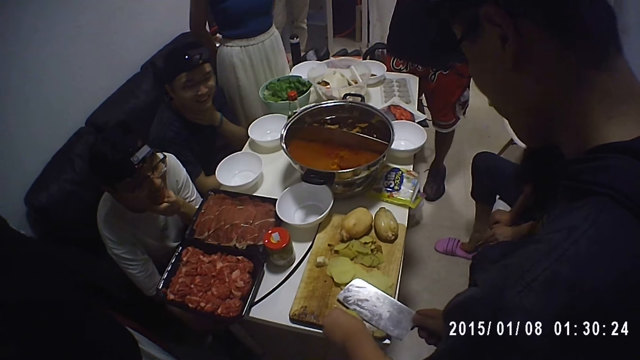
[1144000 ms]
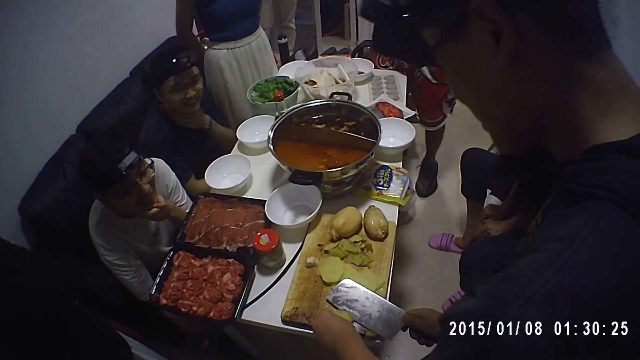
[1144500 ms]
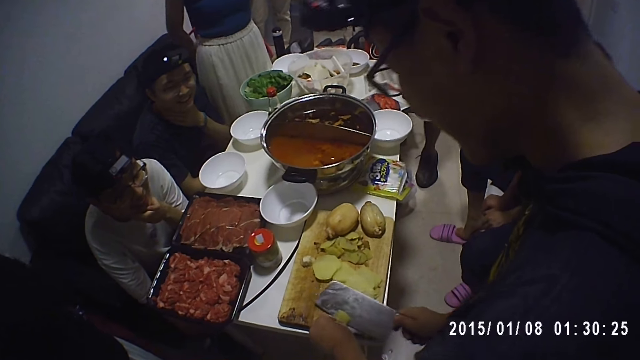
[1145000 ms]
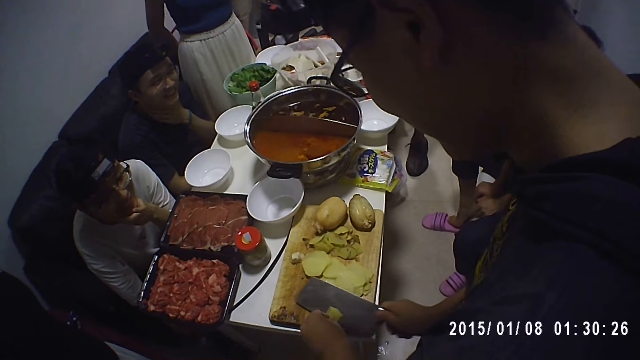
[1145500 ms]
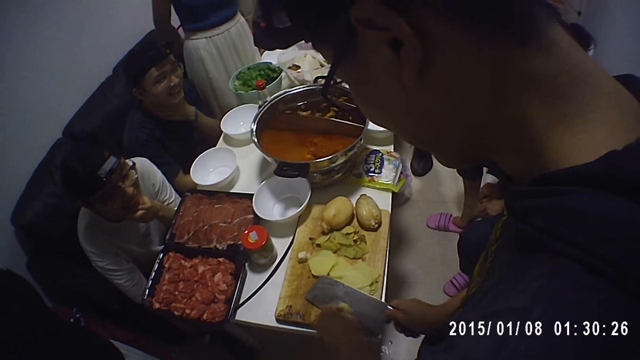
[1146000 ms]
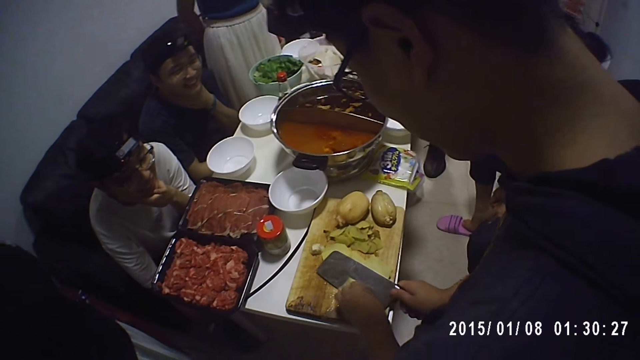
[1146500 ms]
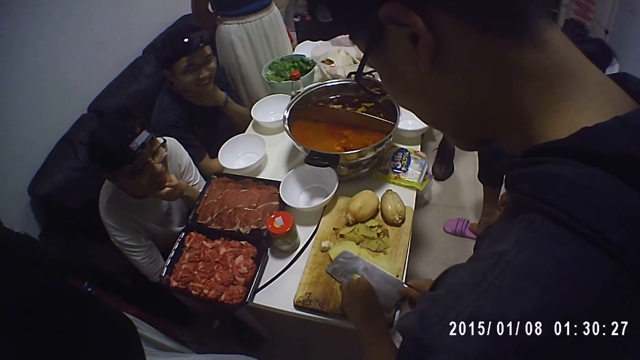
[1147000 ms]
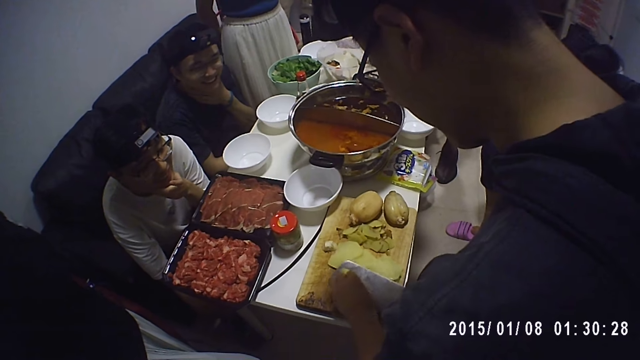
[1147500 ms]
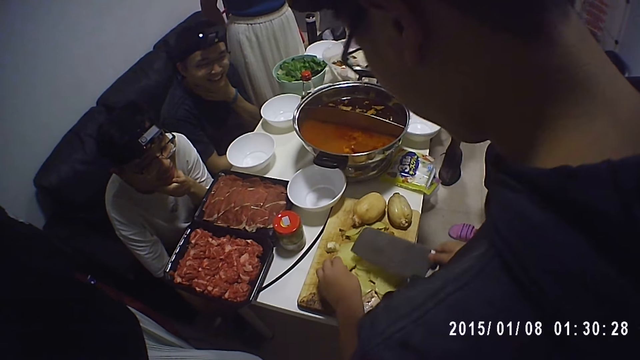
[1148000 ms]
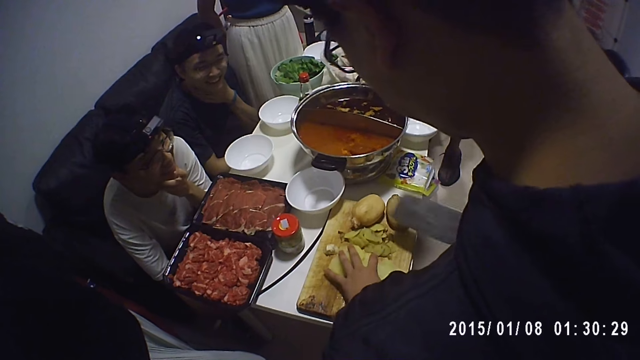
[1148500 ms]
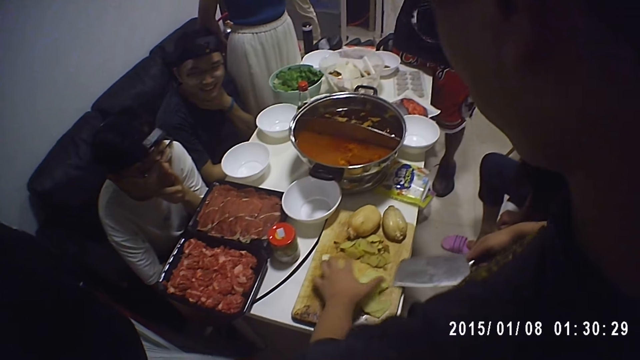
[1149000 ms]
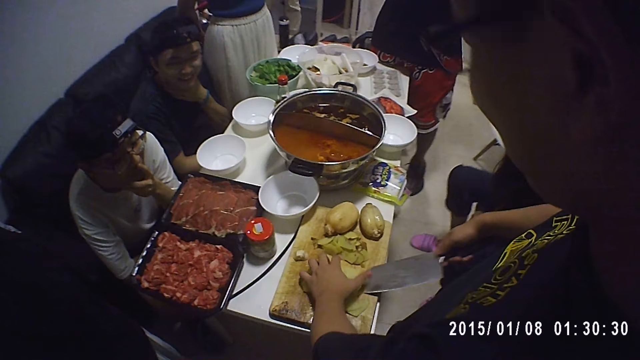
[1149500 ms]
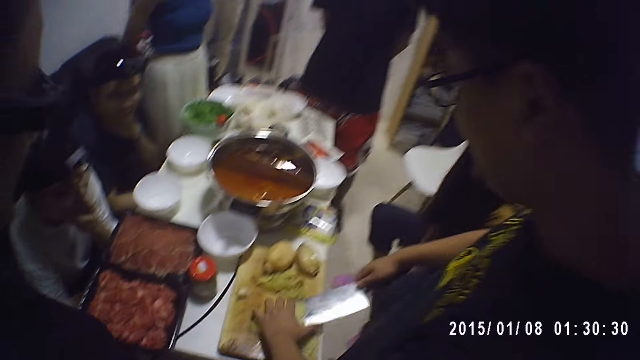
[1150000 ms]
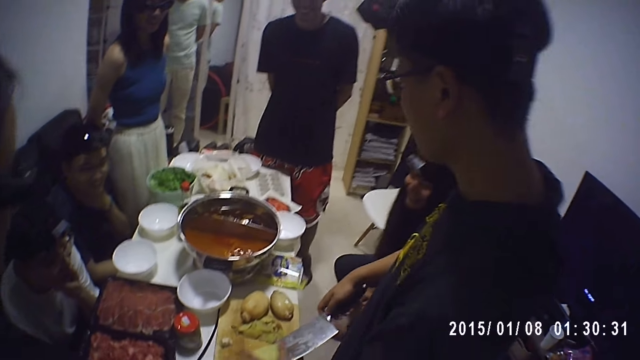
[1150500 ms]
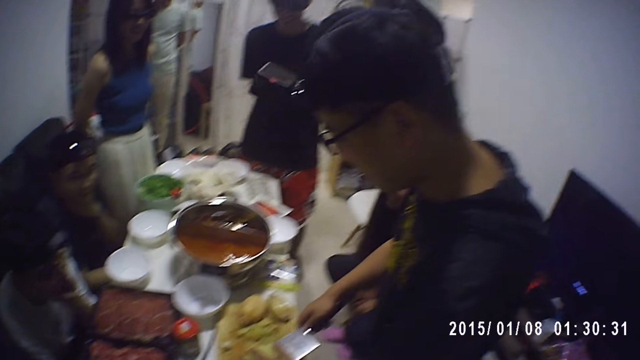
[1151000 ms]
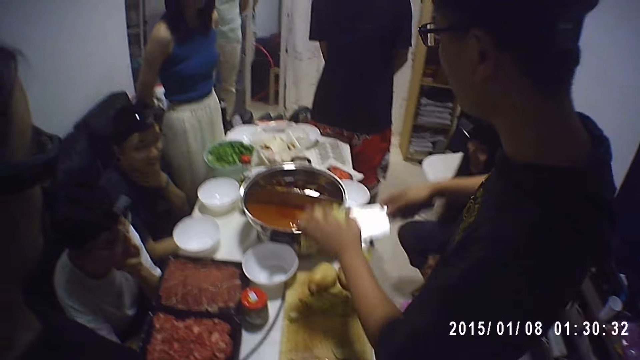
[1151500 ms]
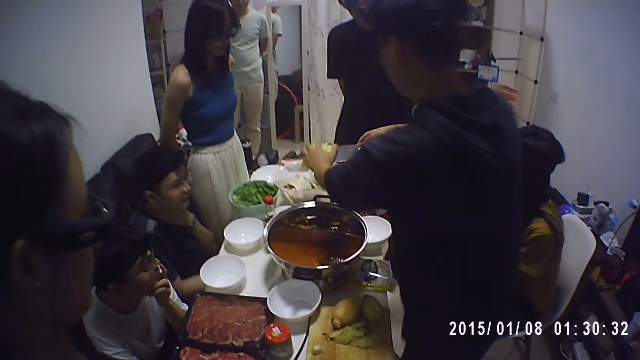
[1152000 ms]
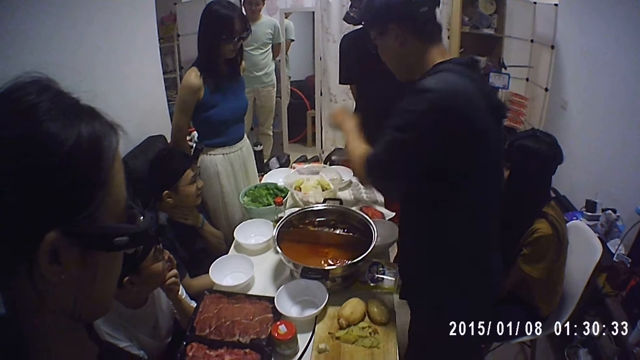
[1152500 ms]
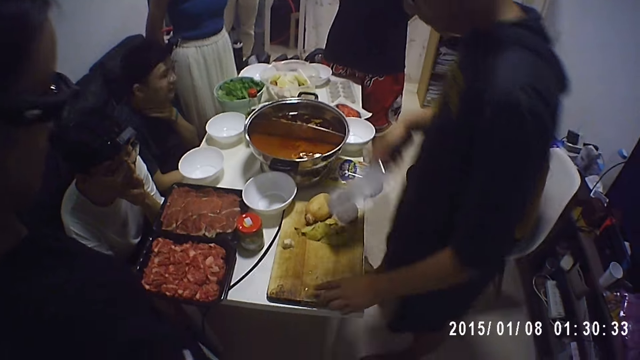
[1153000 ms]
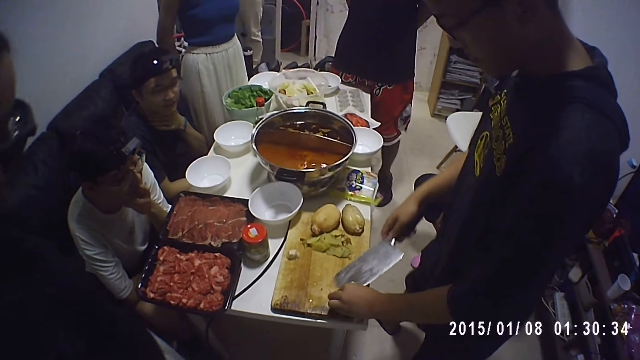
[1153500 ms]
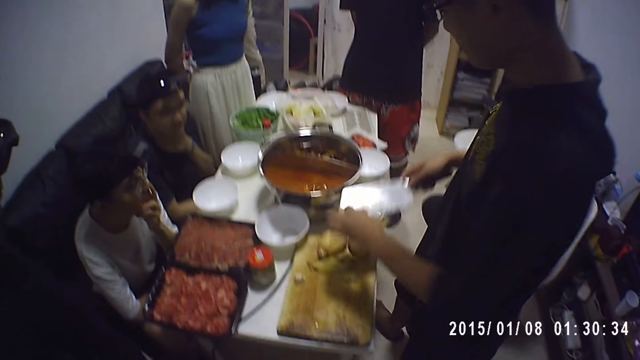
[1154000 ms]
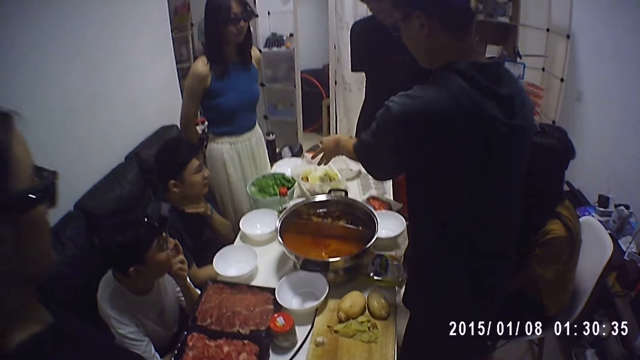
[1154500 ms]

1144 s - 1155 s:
A man converses with another man. The other man chops potatoes. A third man converses with the other man. The other man packs the potatoes from the chopping board into a bowl on a table with the knife in his right hand. A woman moves near the other man. The other man looks at the potatoes. The other man picks the potatoes. The other man drops the potatoes. The other man makes a step. The other man picks the potatoes. The other man makes a step.

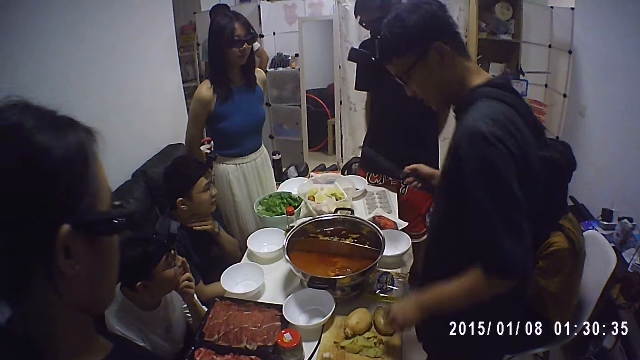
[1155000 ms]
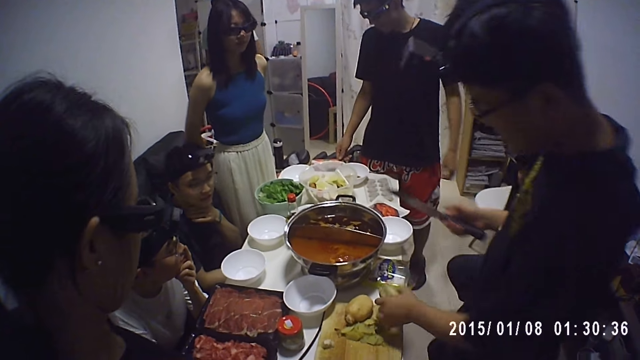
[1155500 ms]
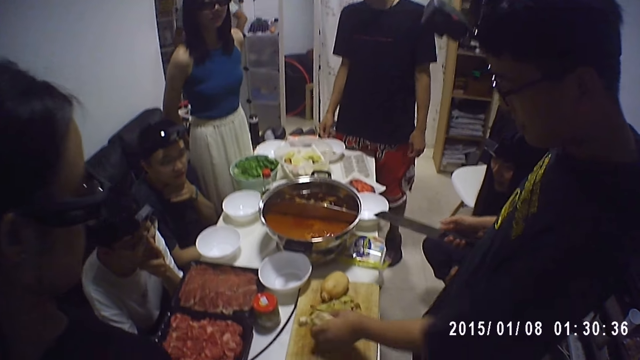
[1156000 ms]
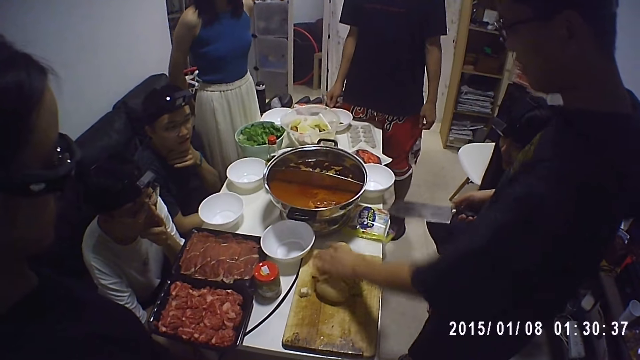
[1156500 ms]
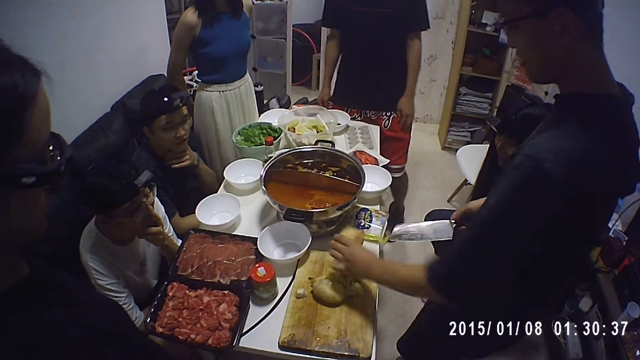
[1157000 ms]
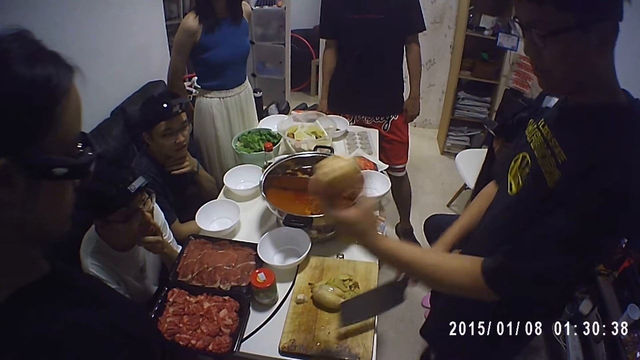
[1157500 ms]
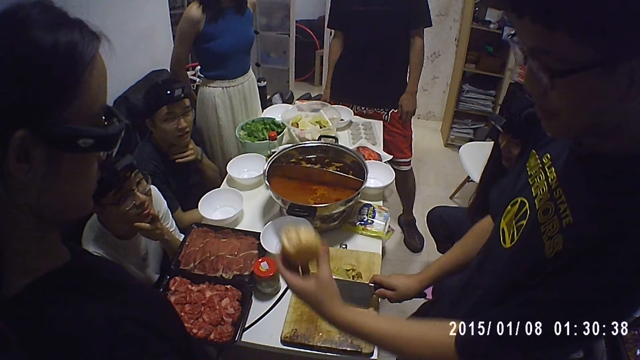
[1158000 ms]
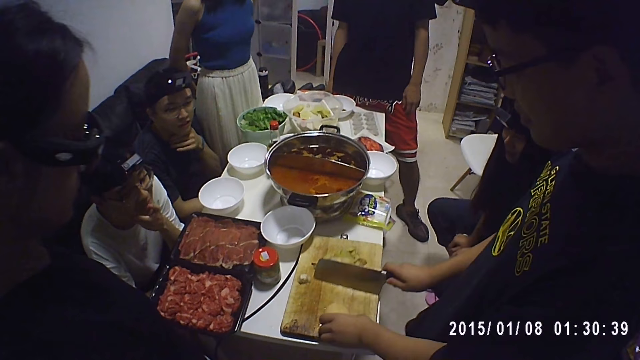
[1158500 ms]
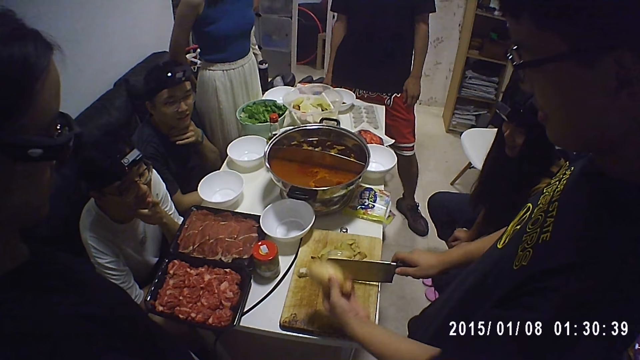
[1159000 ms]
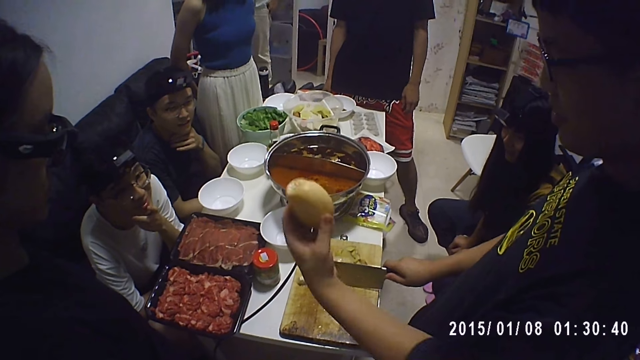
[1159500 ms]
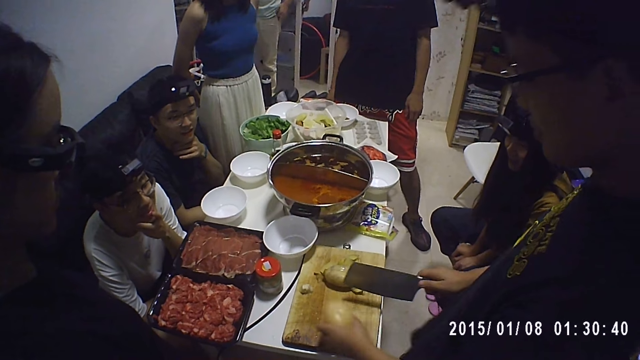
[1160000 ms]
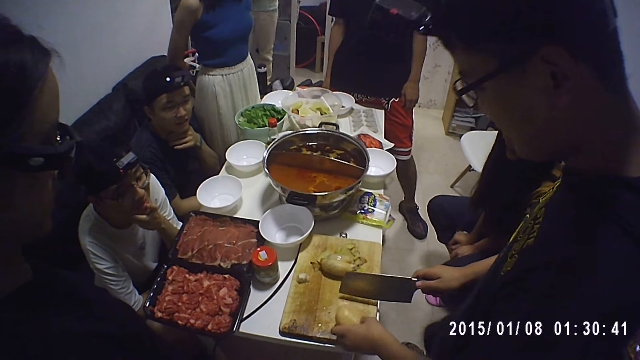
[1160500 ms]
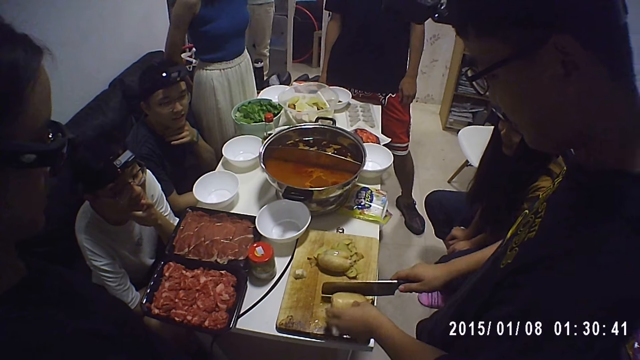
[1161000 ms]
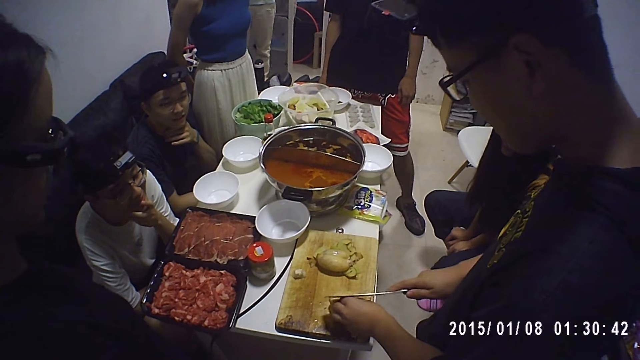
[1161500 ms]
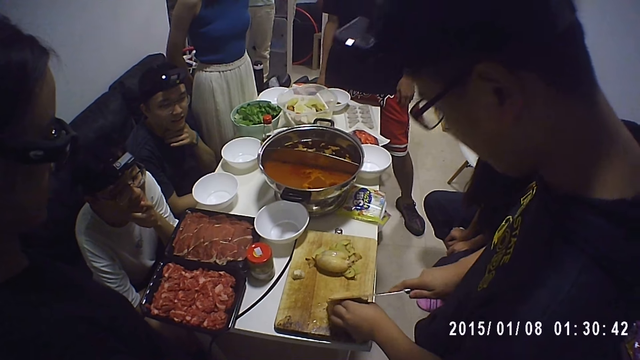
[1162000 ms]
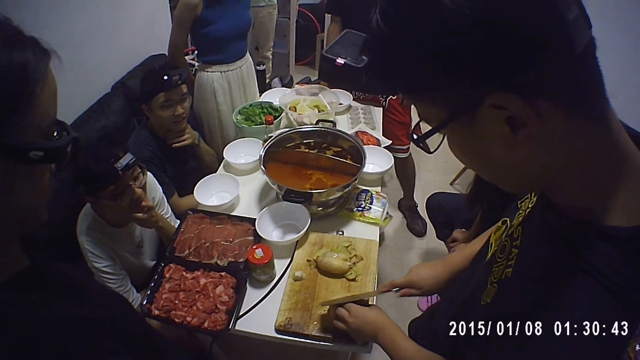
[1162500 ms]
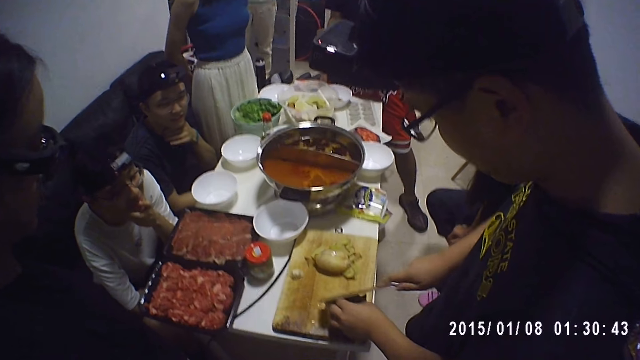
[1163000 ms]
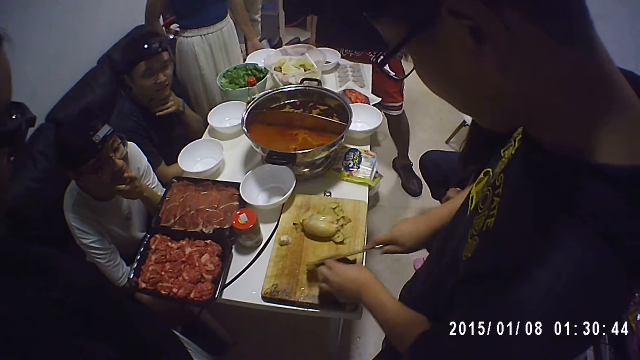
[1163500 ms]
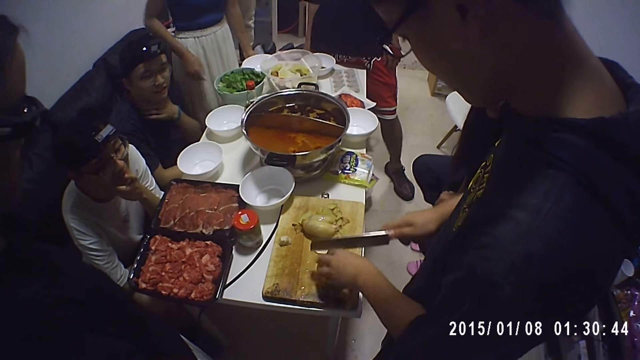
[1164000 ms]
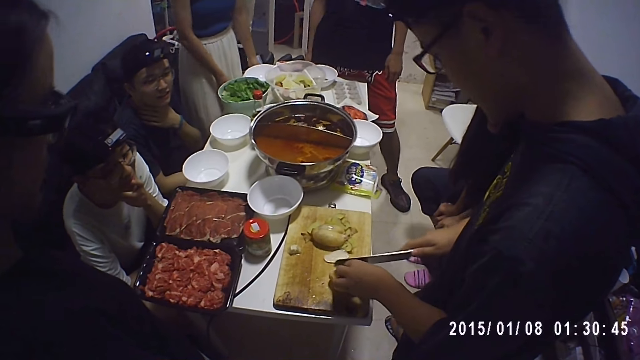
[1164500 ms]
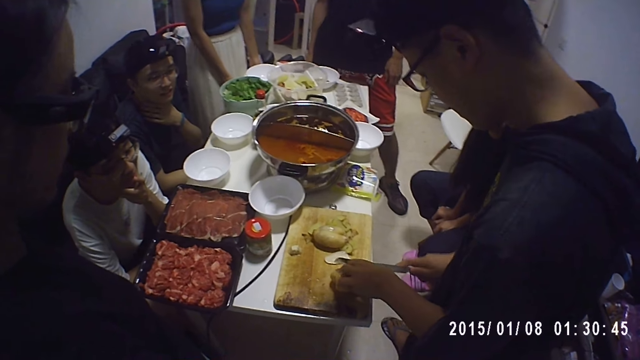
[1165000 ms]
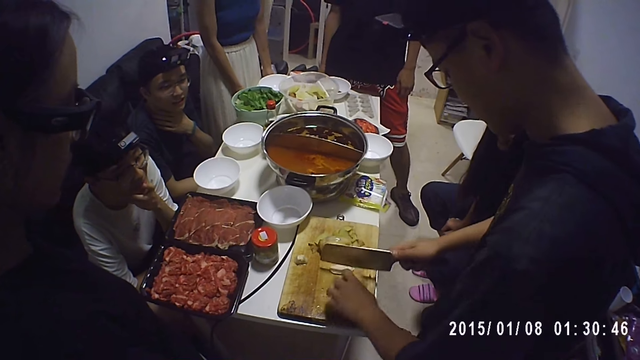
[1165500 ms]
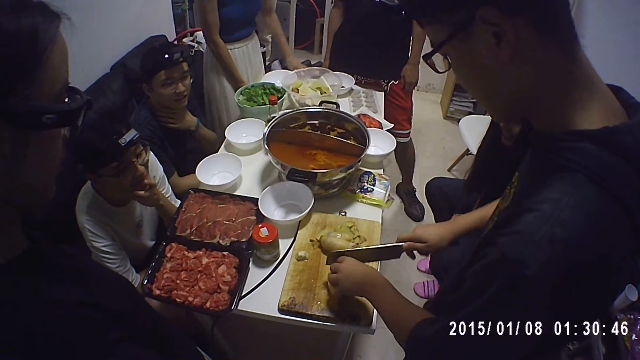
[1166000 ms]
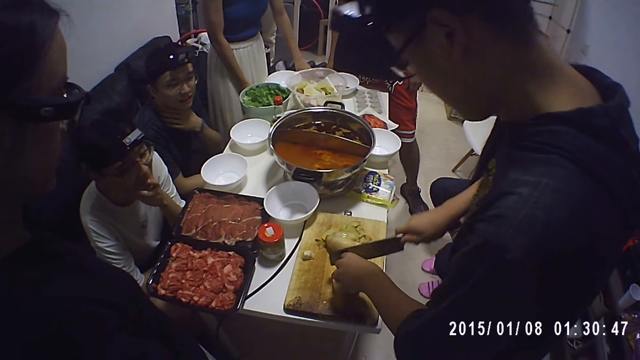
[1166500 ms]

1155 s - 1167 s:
A man drops the potatoes. The man takes a potato on the chopping board with his left hand. The man makes a step. The man drops the potato on the chopping board with his left hand. The man takes the potato on the chopping board with his left hand. The man lifts the potato. The man makes a step. The man drops the potatoes. The man lifts the potato. The man swings the potatoes. The man drops the potatoes. The man cuts the potato on the chopping board with the knife in his right hand. A woman holds the table. The man chops the potatoes.
